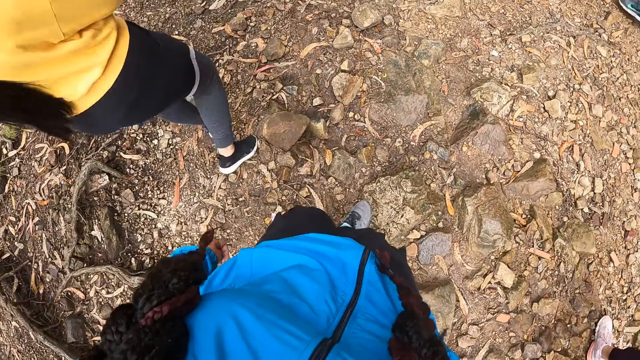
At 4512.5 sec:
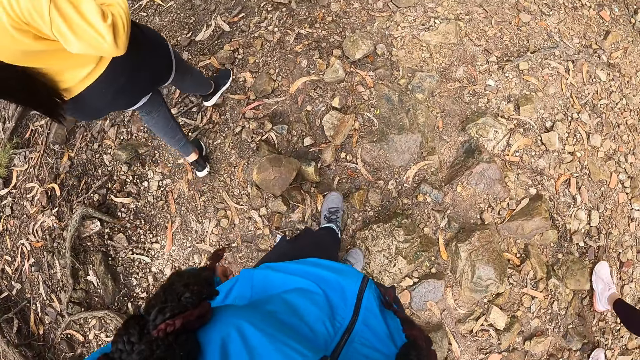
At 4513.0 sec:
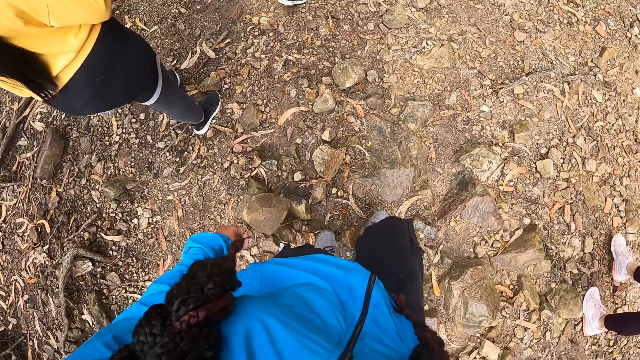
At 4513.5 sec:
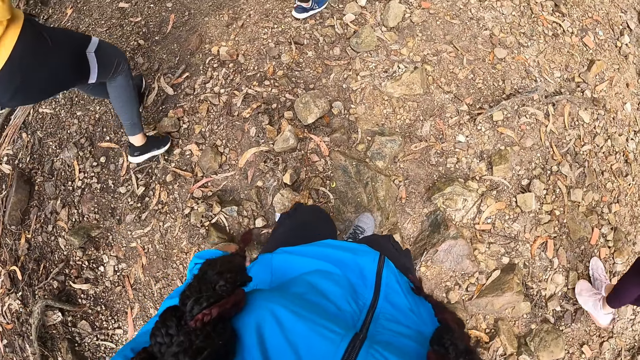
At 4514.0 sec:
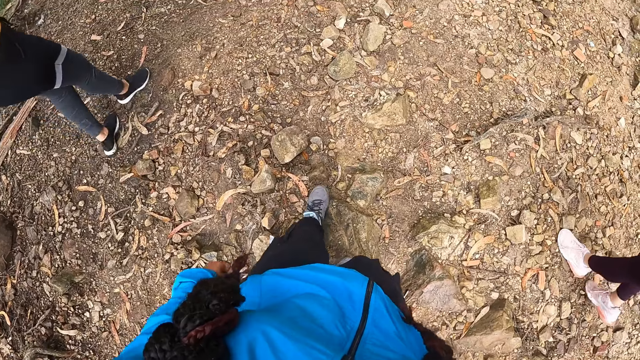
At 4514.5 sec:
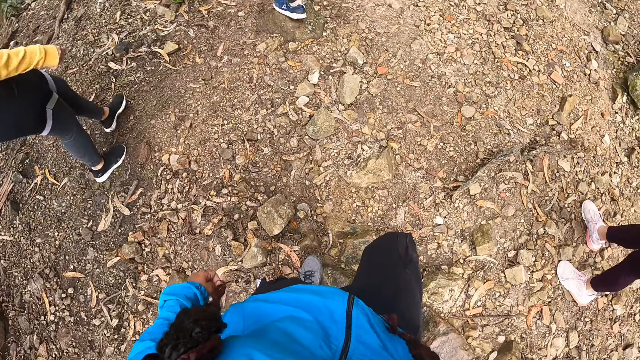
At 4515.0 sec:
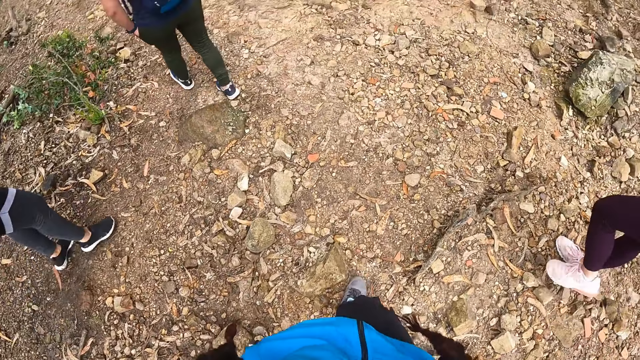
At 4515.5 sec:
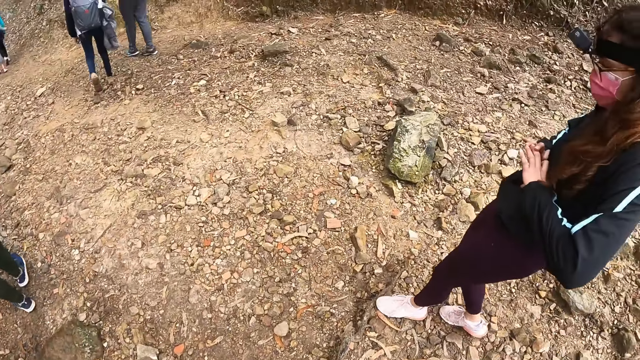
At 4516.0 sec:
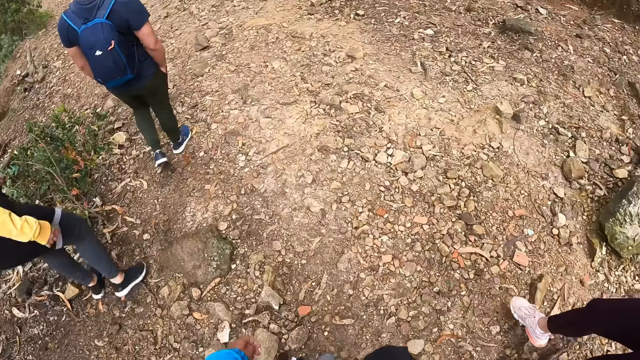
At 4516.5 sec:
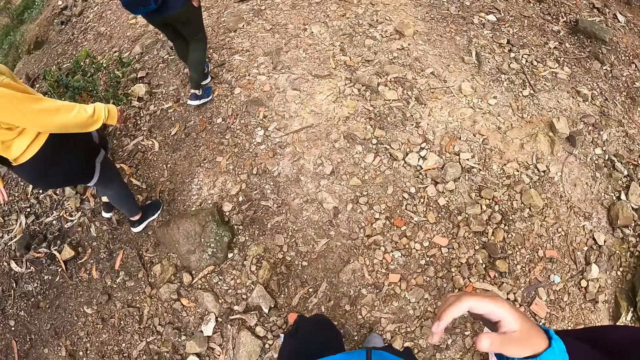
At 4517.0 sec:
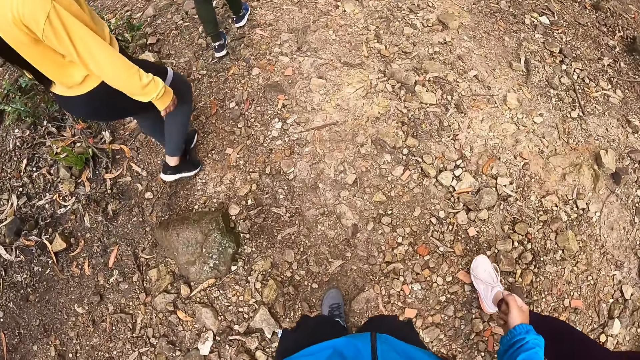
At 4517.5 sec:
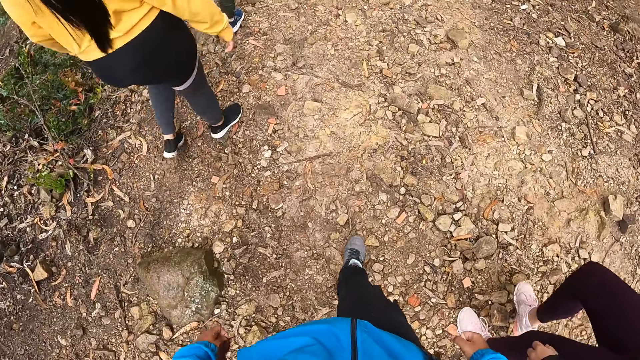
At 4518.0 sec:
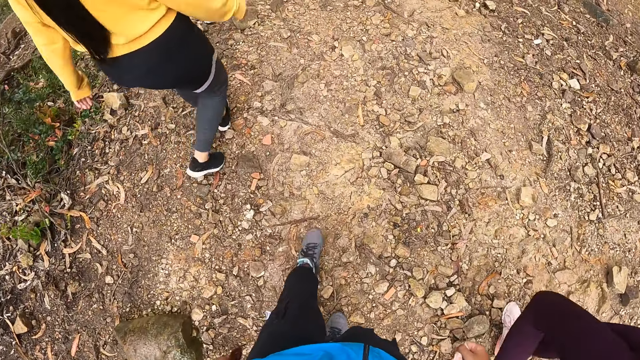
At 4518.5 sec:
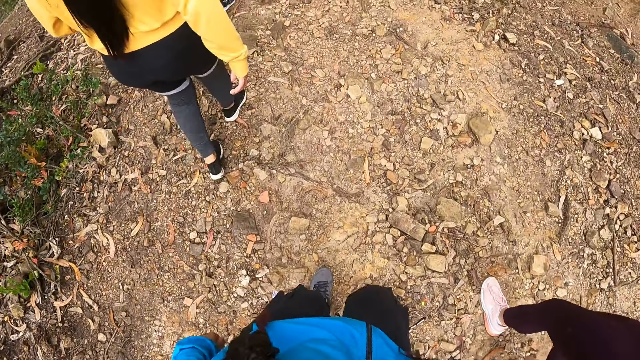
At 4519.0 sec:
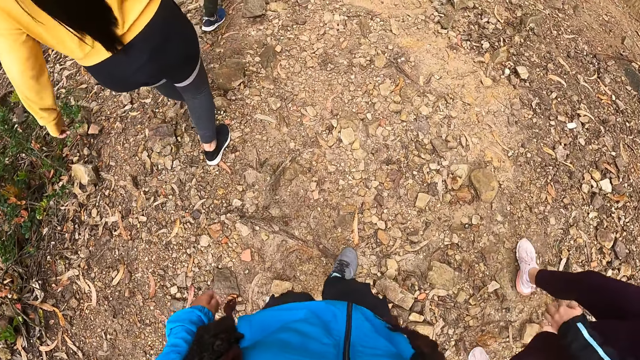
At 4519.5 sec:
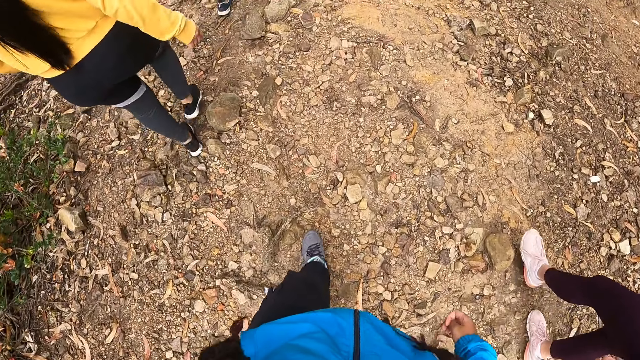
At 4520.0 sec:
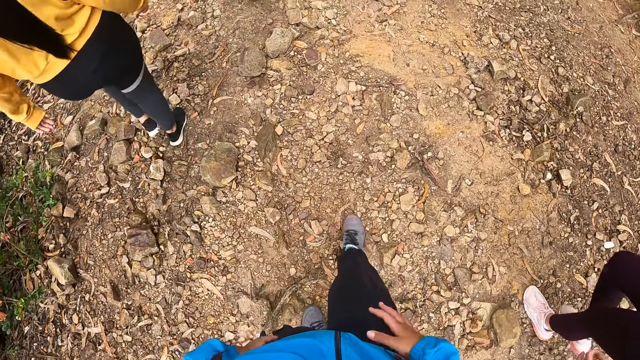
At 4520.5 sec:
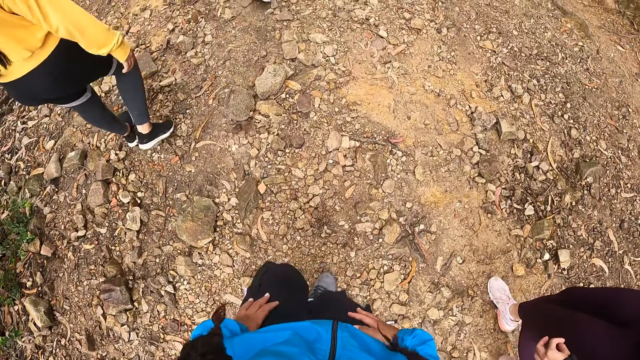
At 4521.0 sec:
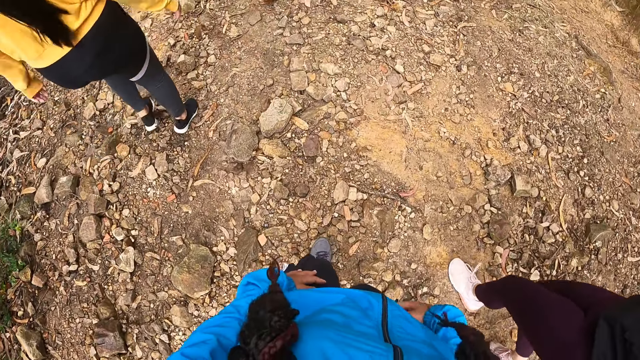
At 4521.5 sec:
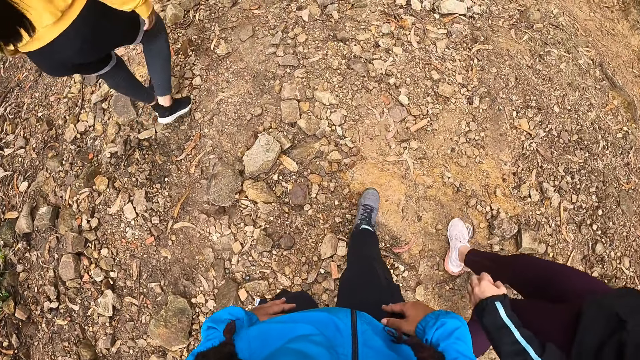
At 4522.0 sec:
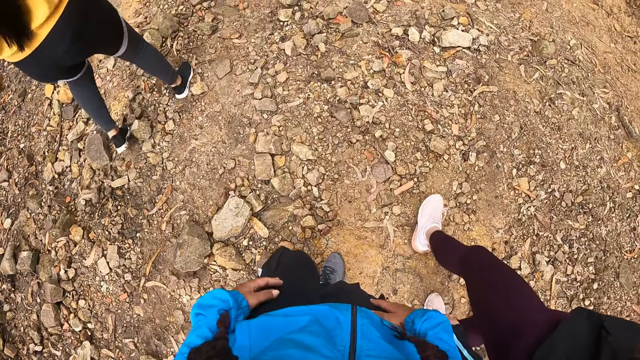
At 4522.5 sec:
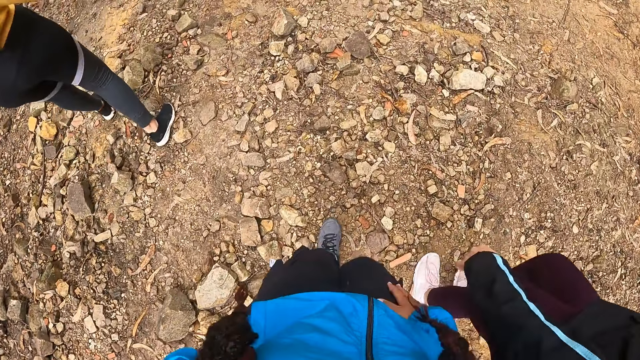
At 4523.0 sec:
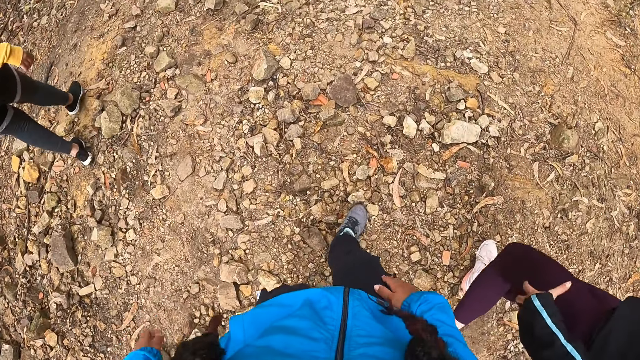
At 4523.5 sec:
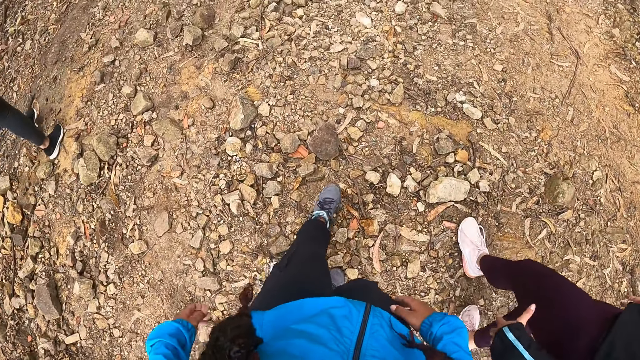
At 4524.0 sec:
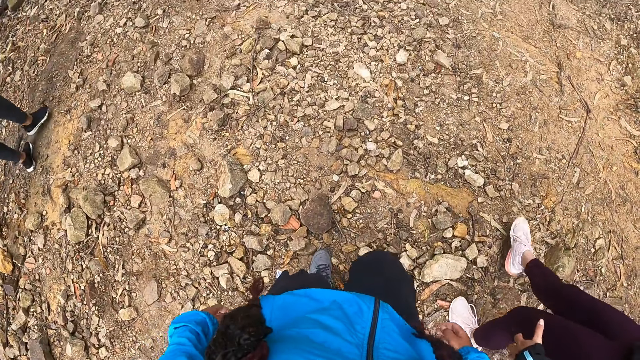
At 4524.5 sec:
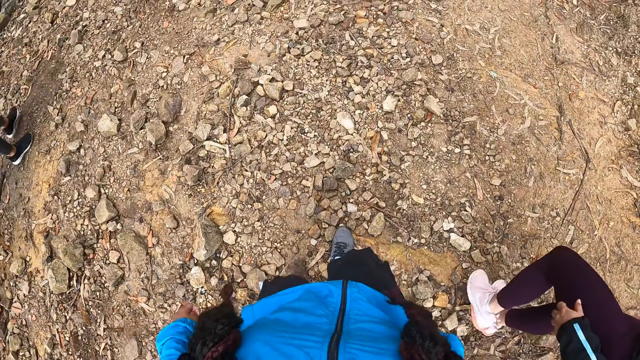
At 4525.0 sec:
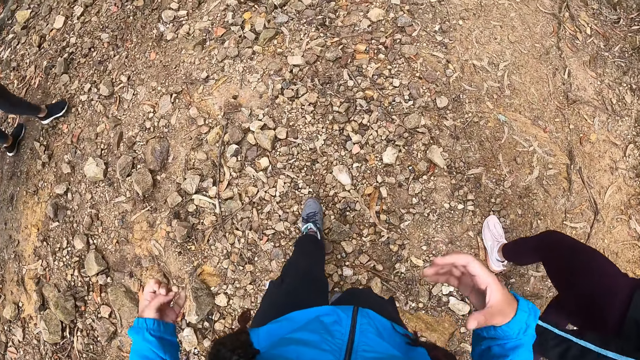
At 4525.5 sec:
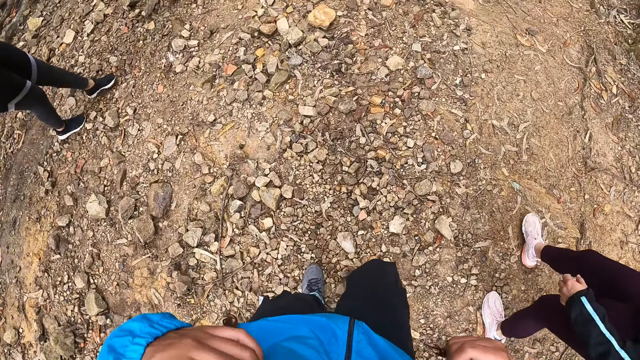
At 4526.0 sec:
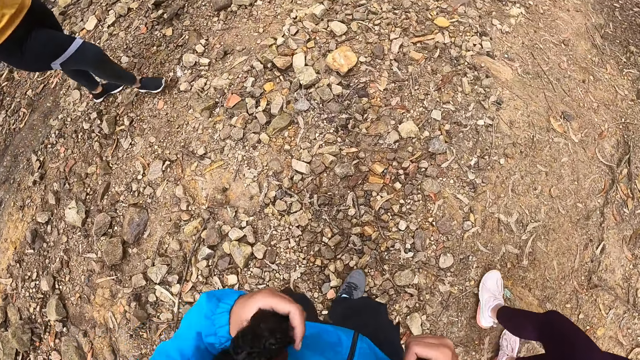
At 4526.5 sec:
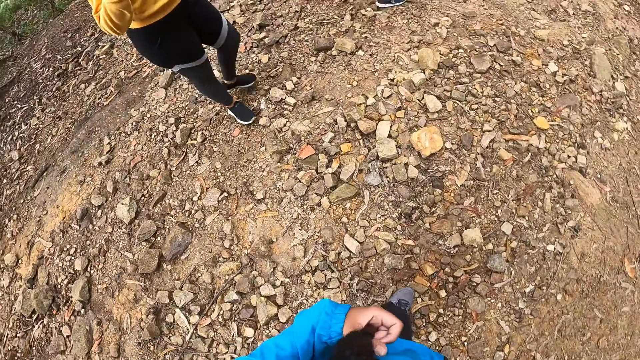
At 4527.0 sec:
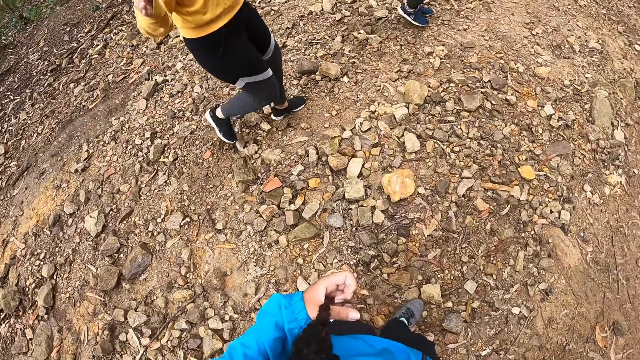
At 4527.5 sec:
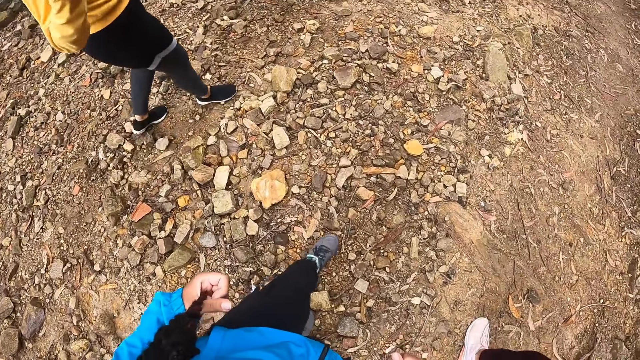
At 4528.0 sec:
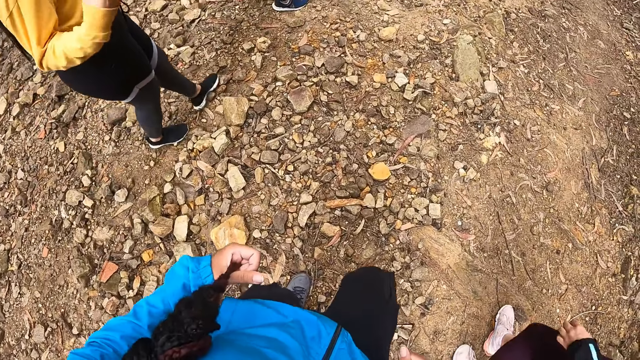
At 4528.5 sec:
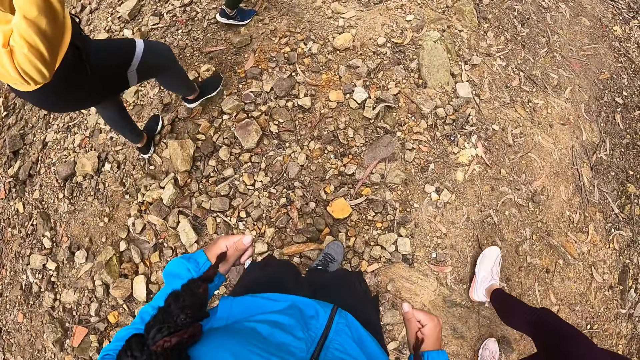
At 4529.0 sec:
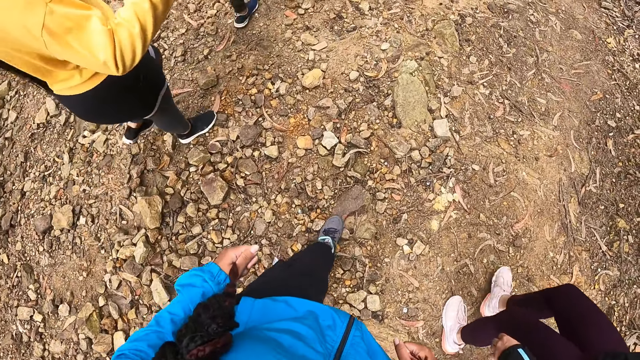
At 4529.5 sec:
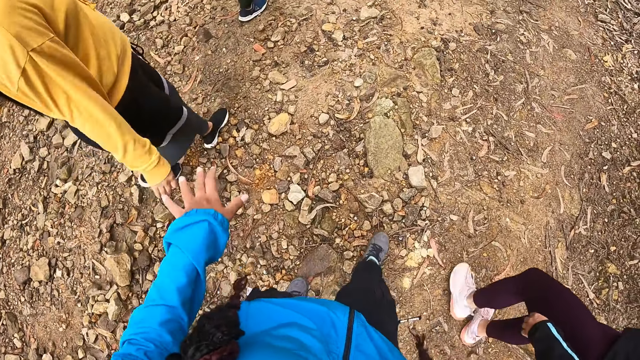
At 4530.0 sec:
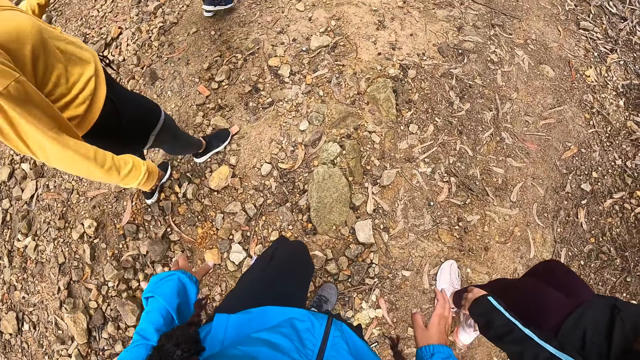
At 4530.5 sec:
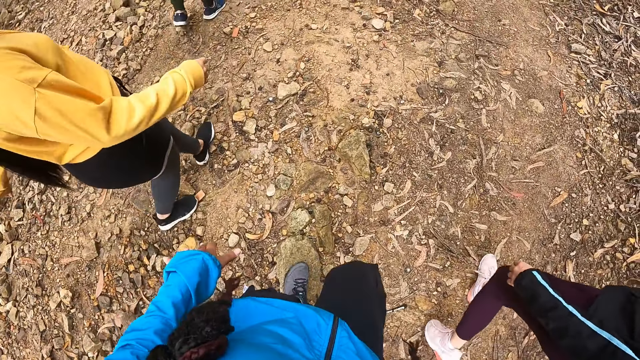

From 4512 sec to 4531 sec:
The camera wearer touches her hair. She holds her hair with both hands.

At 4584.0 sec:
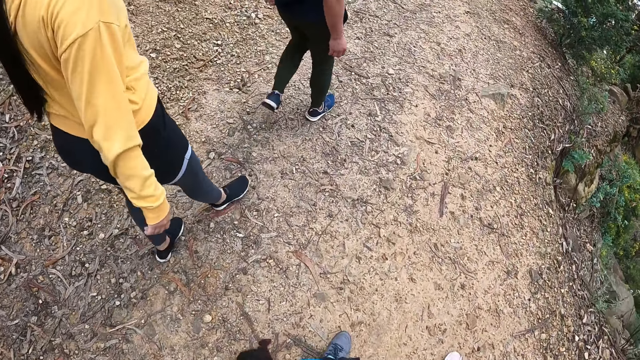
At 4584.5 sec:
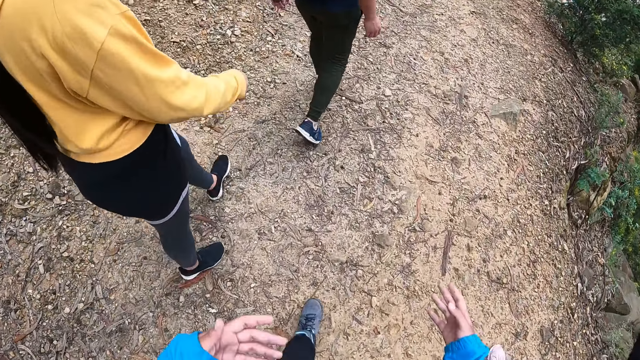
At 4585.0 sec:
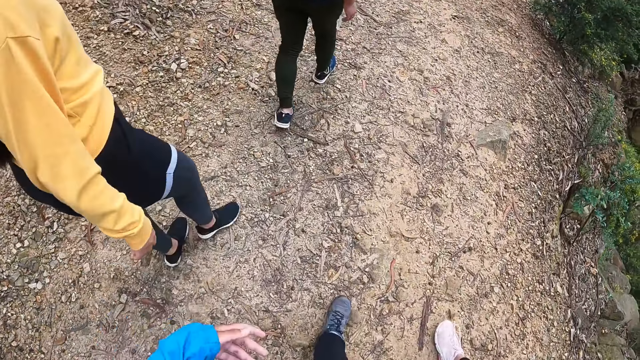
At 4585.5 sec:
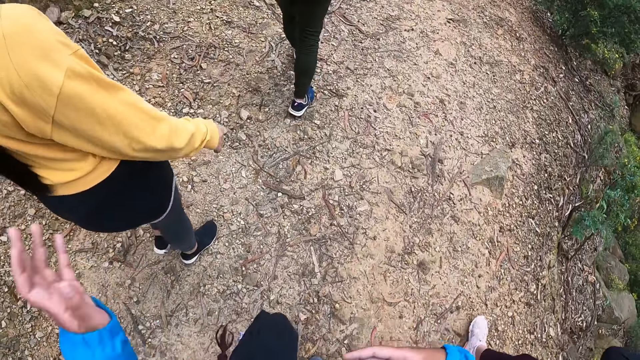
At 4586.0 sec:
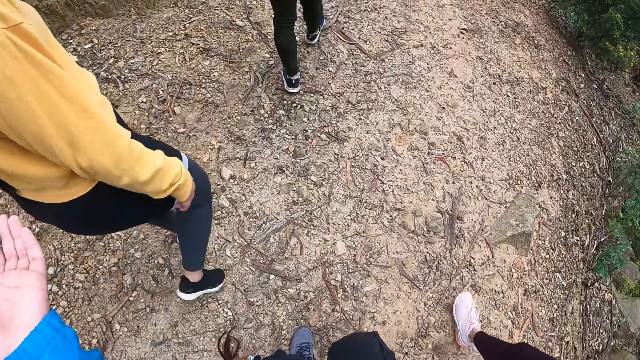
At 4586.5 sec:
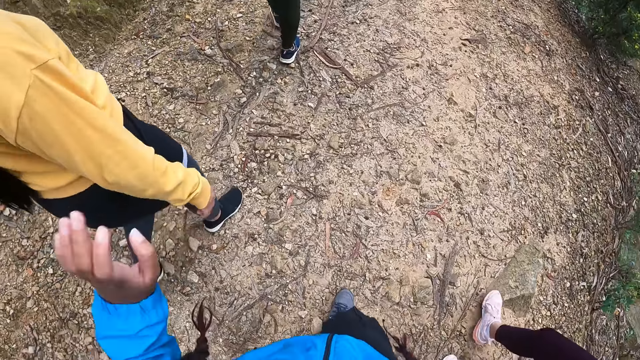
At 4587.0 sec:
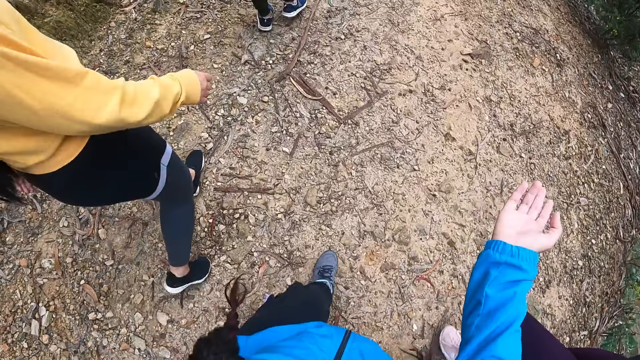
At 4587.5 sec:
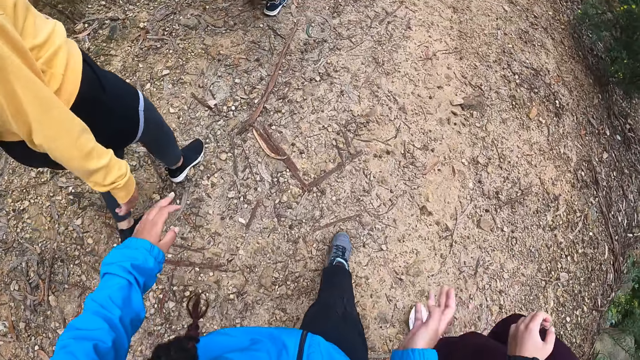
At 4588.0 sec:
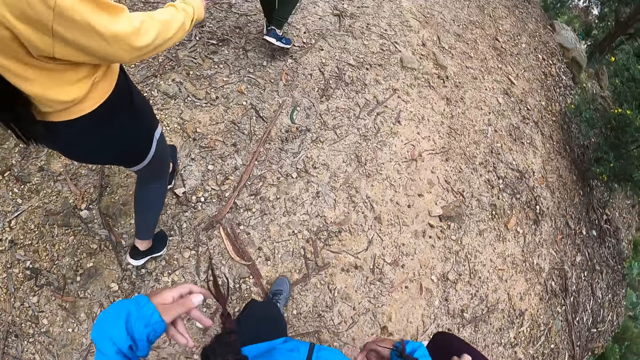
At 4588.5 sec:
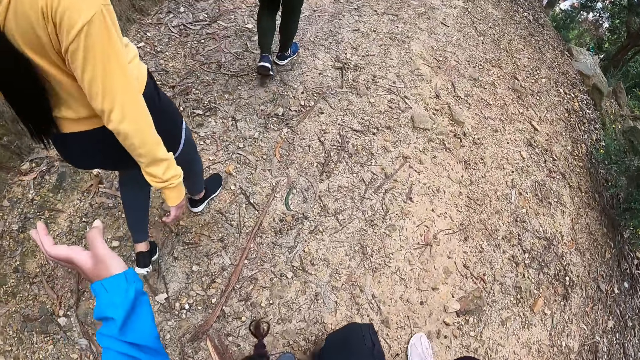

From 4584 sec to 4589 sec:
The camera wearer moves her hands.
